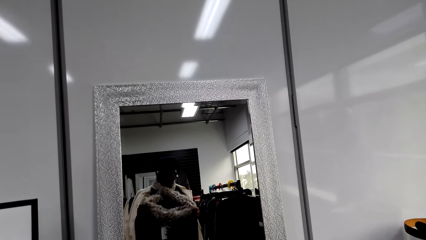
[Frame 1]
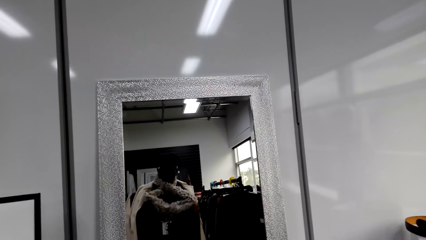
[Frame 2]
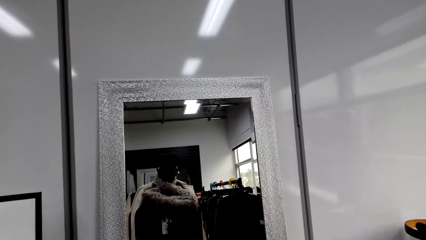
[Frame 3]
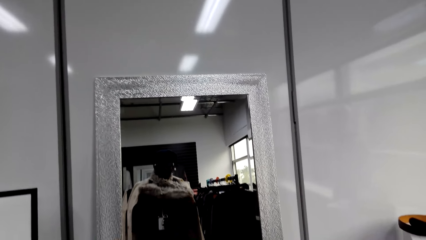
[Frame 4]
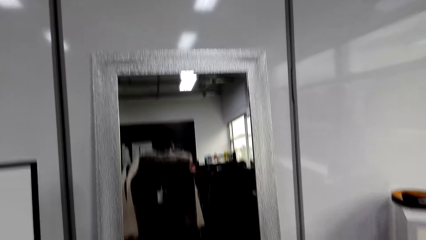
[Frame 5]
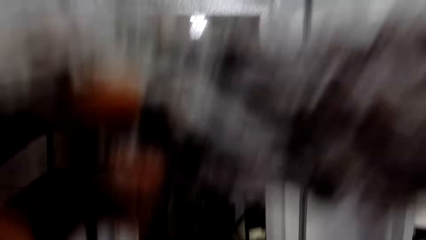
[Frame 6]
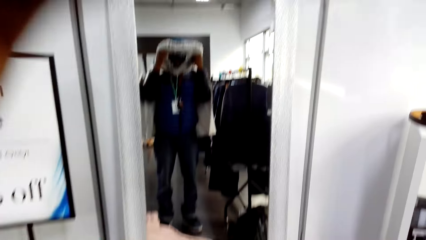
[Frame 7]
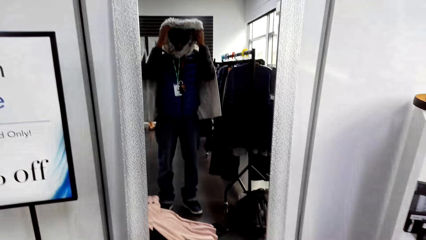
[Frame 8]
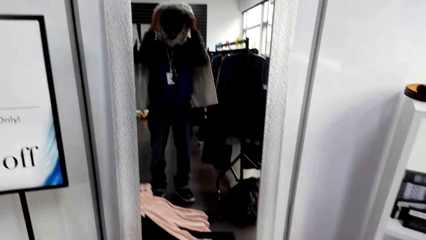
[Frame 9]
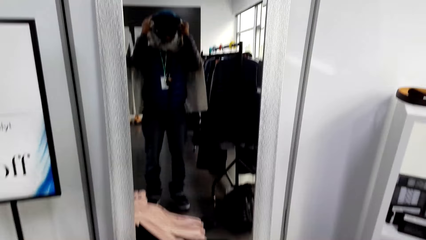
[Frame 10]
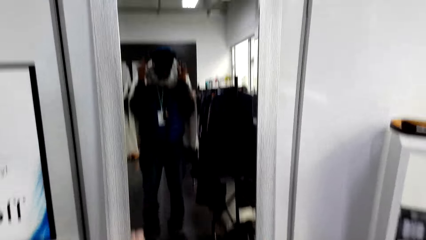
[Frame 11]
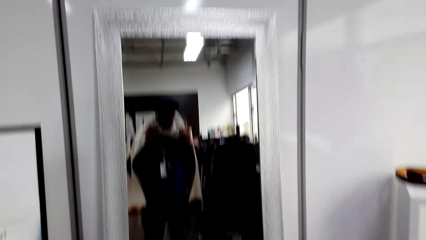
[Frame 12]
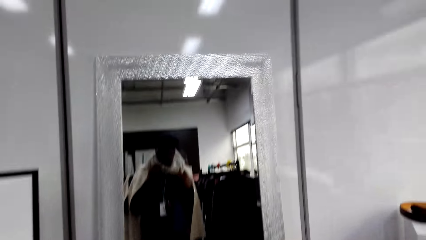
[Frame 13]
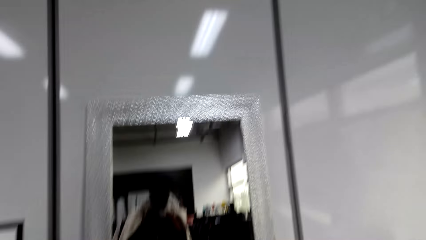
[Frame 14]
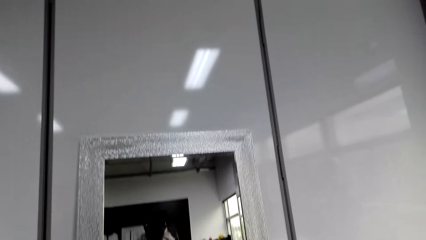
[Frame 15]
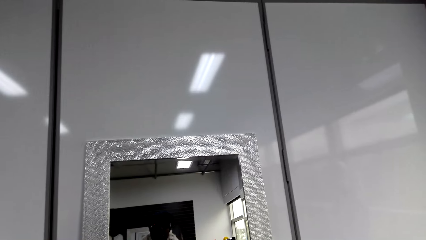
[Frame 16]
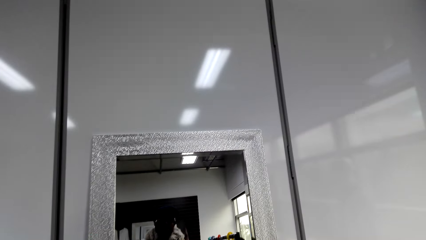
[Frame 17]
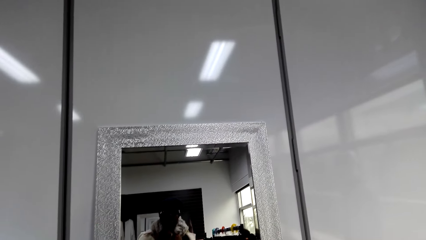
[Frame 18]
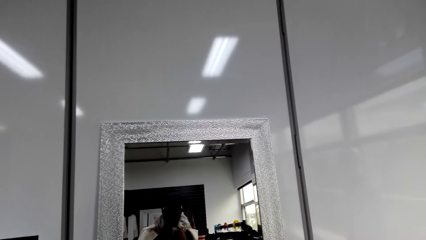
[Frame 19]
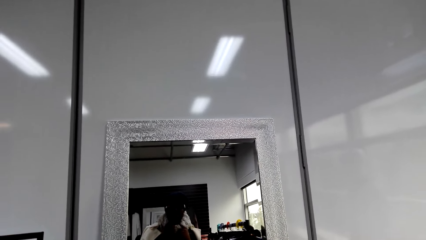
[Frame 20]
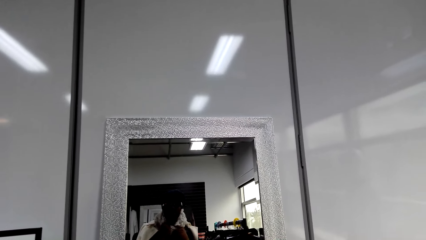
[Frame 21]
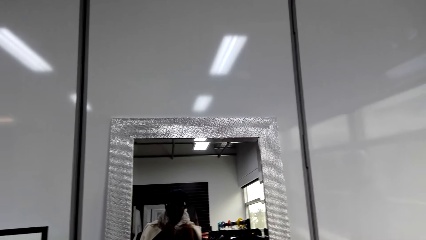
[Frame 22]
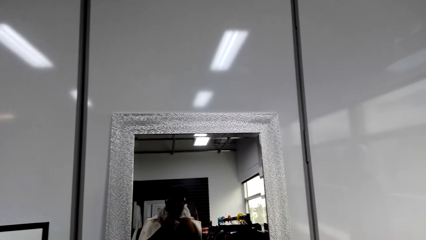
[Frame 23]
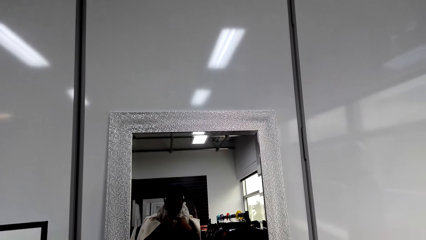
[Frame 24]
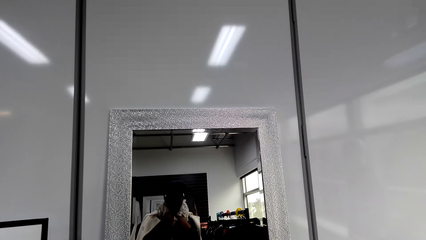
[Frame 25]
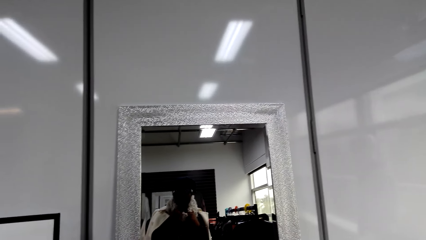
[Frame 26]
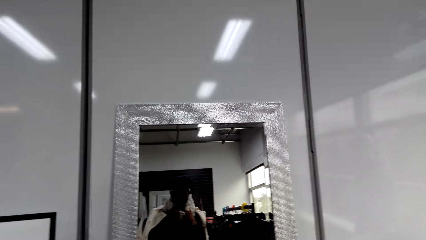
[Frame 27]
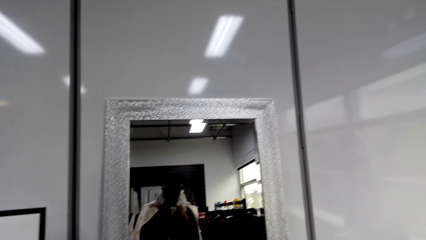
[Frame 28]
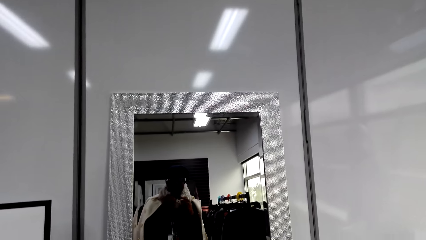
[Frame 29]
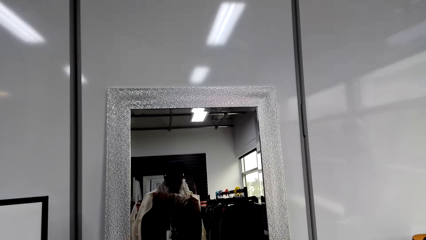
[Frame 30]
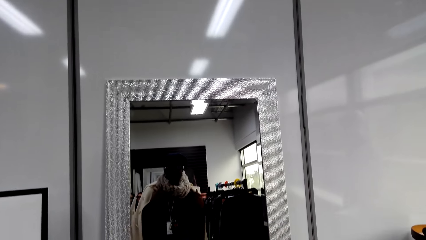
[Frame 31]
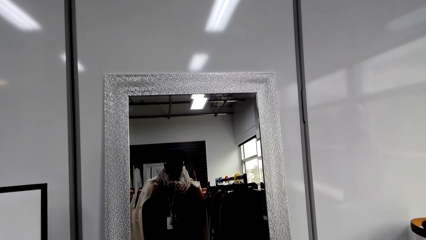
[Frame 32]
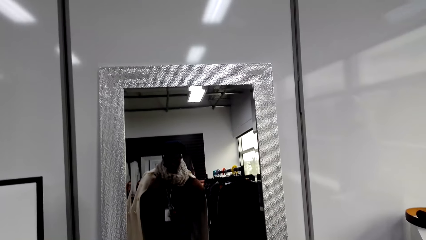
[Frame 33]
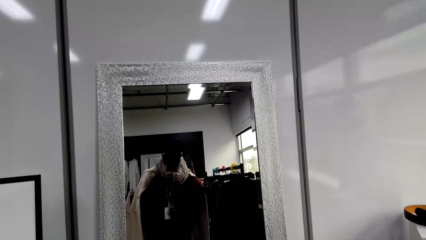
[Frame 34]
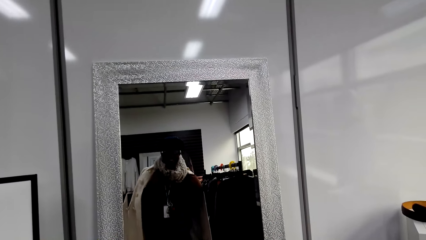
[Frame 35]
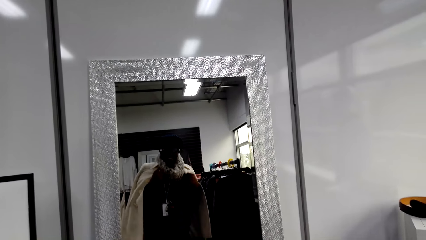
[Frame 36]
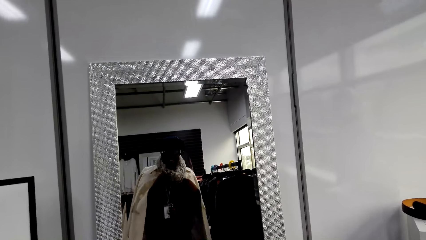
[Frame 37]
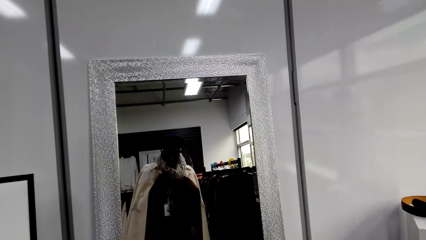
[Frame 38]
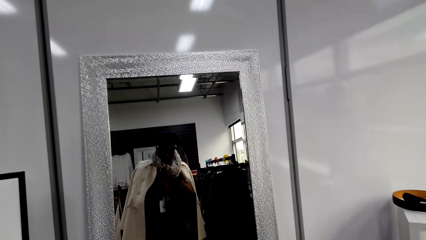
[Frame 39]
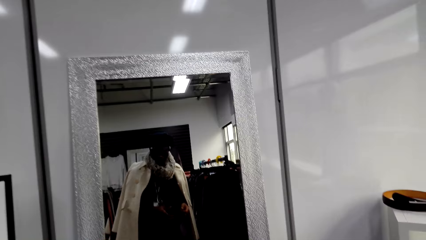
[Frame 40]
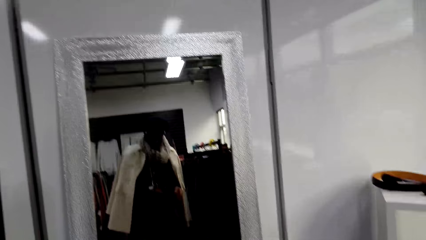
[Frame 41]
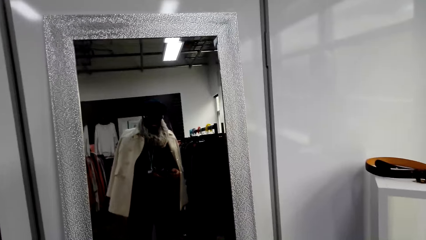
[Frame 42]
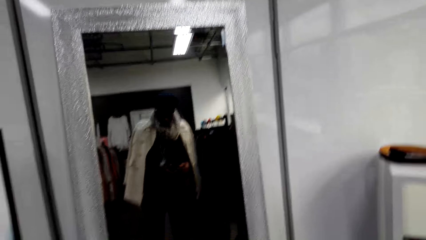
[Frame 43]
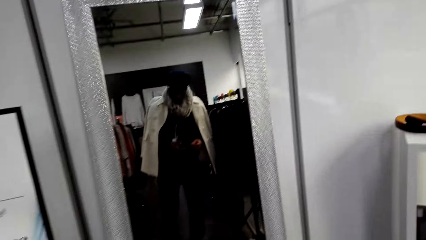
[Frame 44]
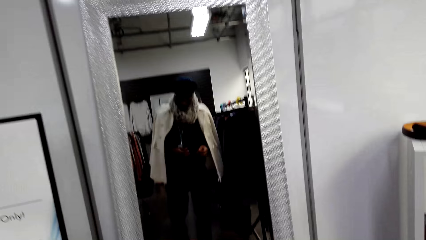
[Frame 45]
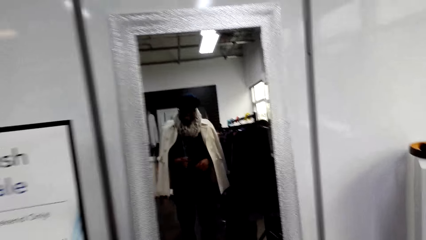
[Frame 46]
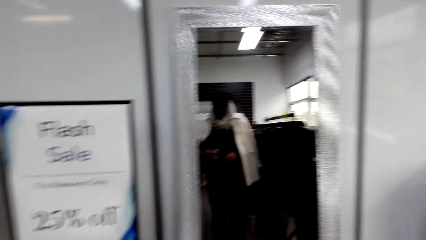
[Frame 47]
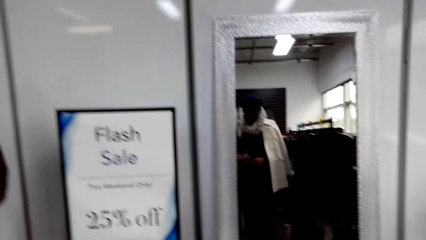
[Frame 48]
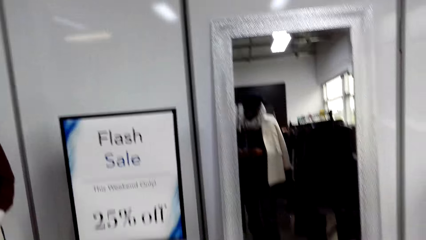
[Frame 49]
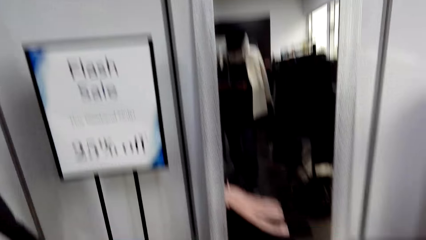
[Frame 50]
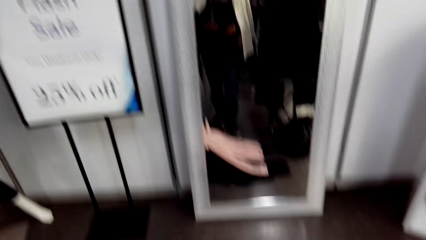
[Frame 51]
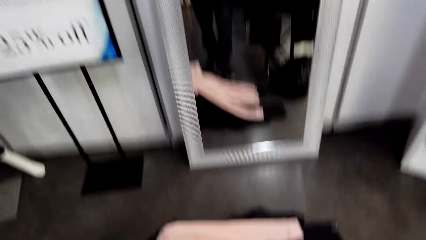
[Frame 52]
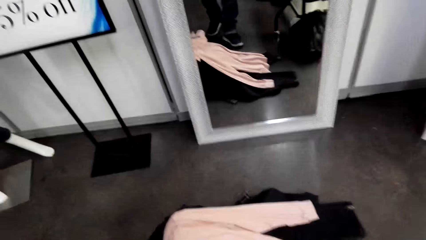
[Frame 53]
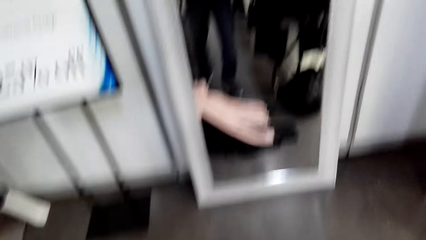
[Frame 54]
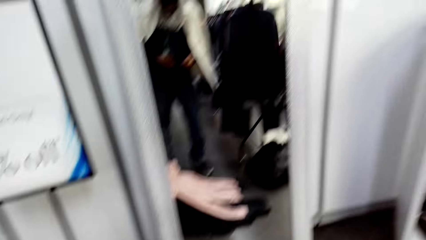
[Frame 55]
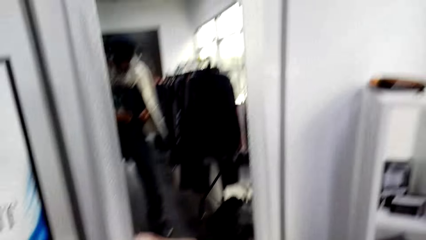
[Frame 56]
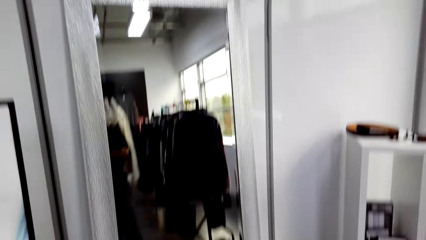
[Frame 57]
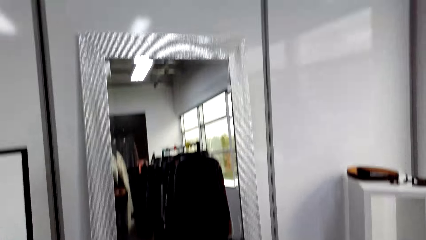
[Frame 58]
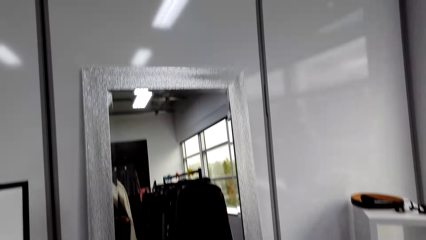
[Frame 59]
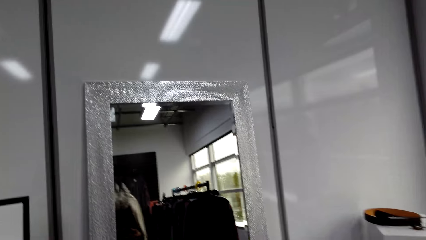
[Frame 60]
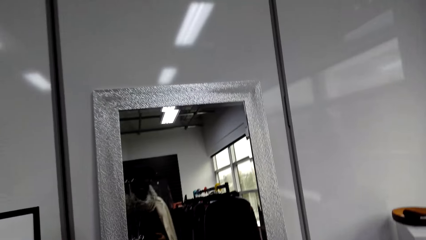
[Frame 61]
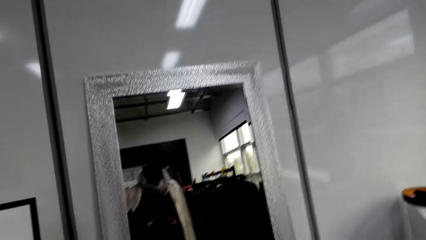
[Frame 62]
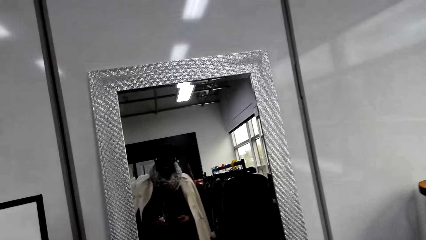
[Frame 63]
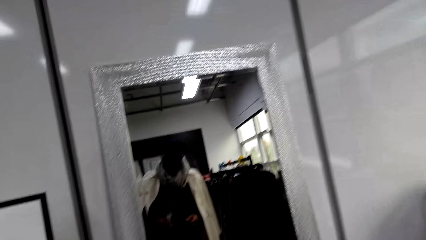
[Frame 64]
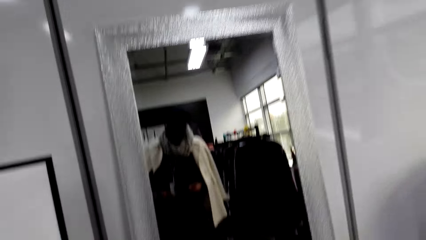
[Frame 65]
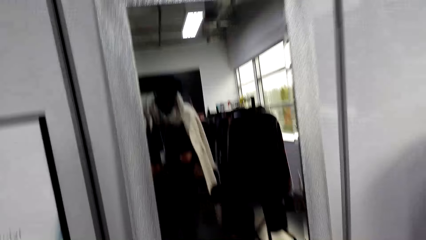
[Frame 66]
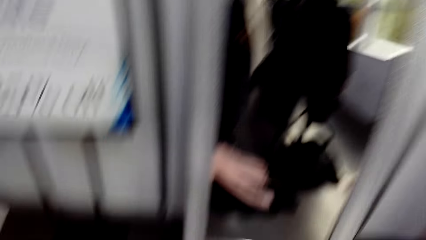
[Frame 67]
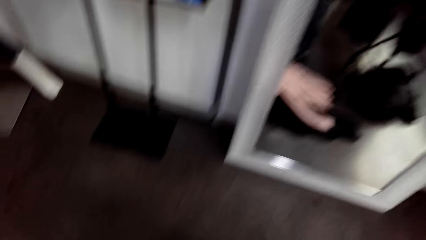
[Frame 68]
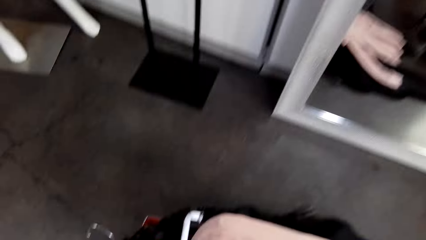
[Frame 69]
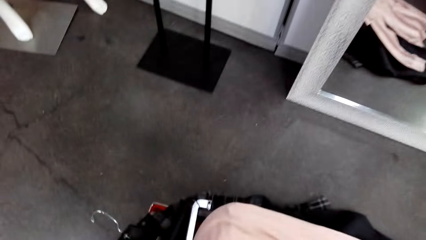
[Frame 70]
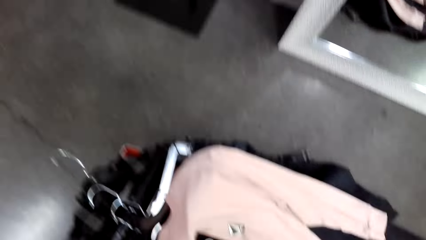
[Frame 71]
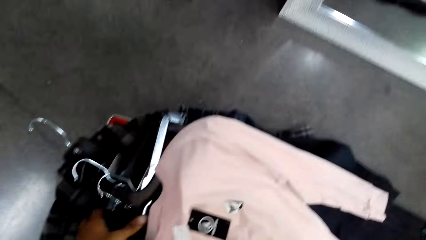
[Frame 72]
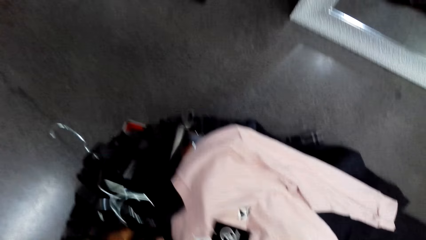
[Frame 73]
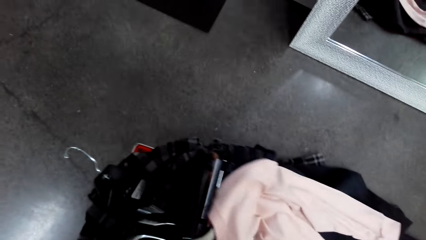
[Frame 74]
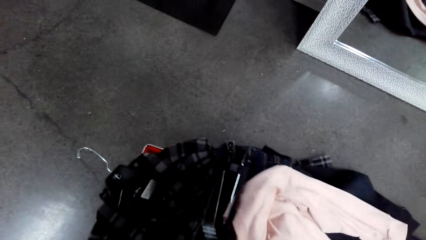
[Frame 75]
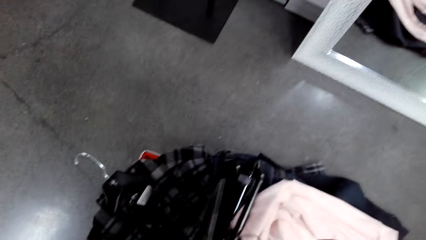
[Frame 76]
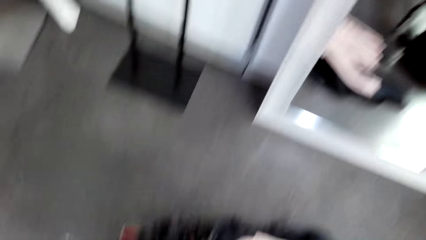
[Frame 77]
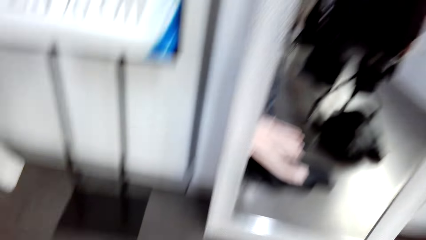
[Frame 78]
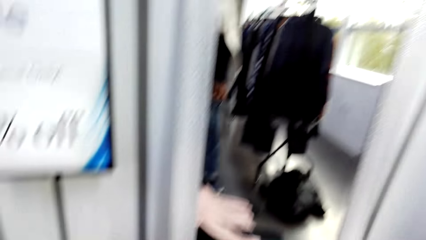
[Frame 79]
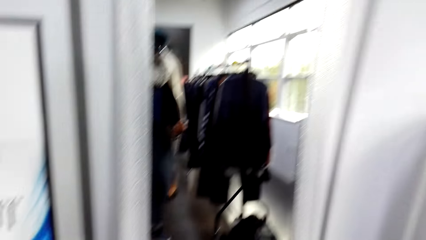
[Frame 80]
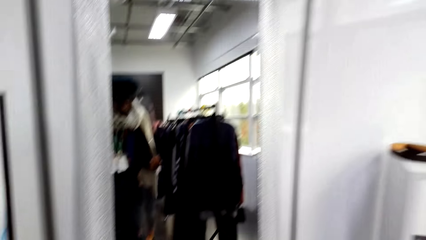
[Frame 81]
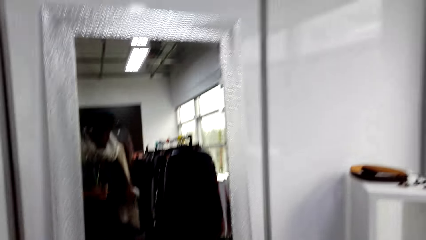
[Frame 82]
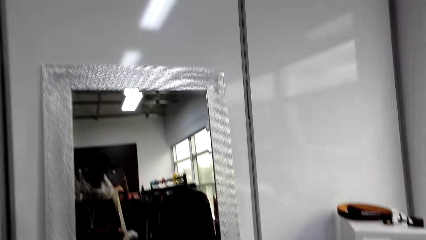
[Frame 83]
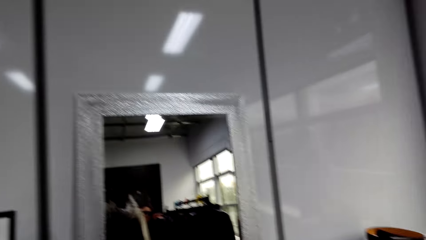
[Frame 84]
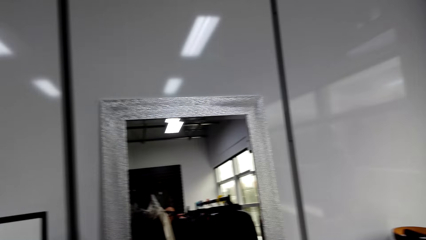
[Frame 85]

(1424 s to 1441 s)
The camera wearer adjusts the jacket on his shoulders. He laughs out loud. He touches the outfits on the shopping basket or trolley.
